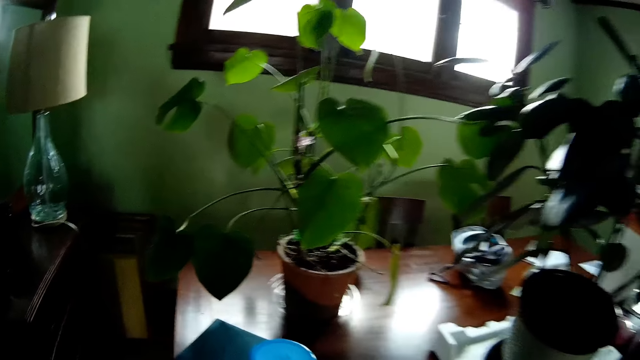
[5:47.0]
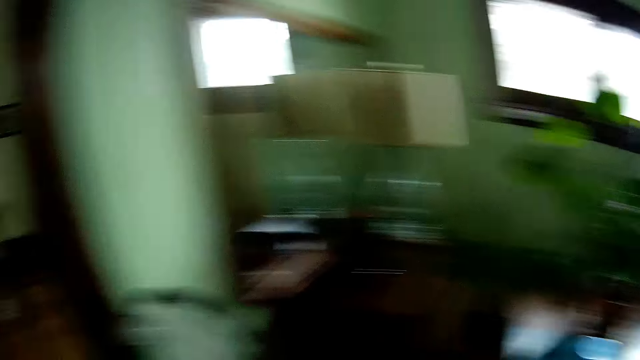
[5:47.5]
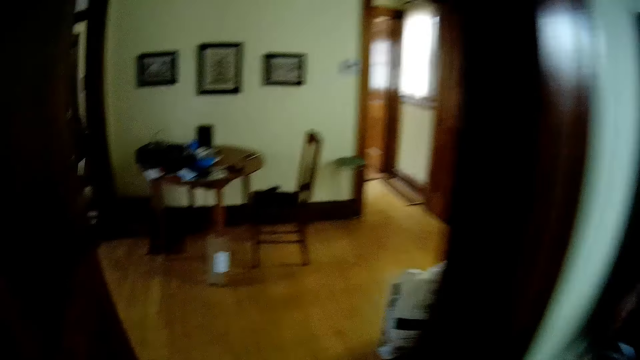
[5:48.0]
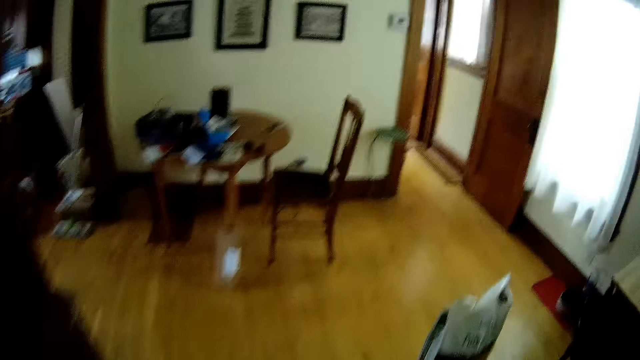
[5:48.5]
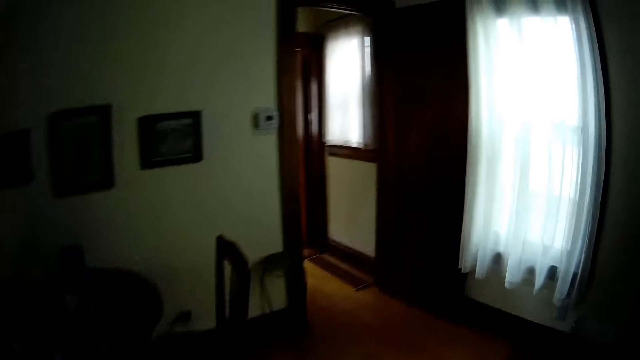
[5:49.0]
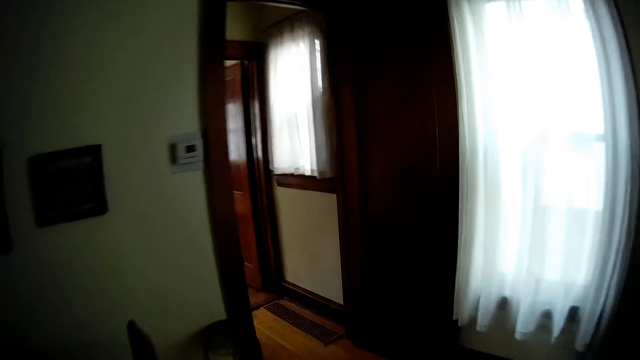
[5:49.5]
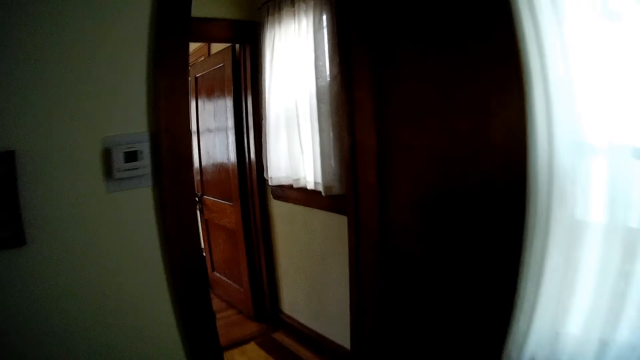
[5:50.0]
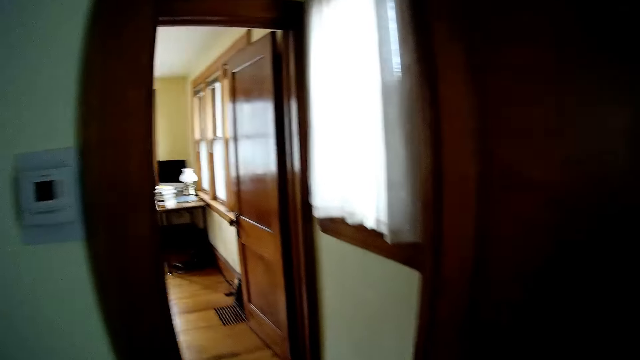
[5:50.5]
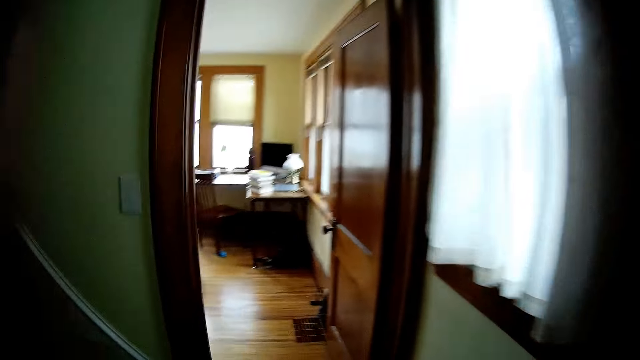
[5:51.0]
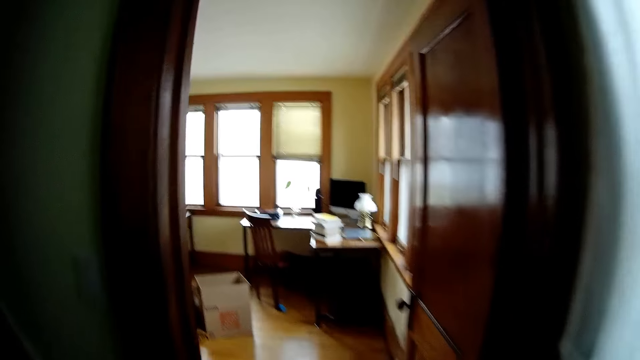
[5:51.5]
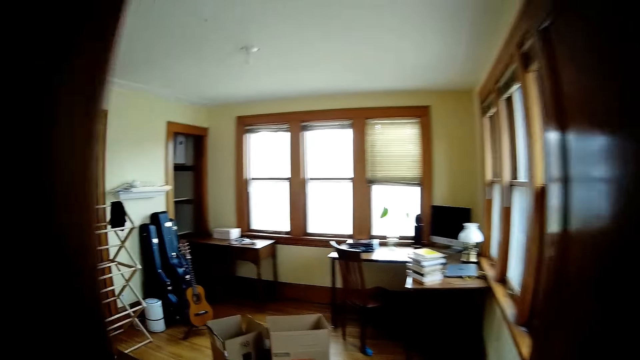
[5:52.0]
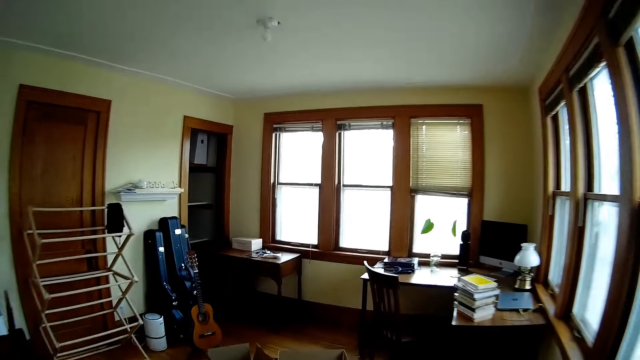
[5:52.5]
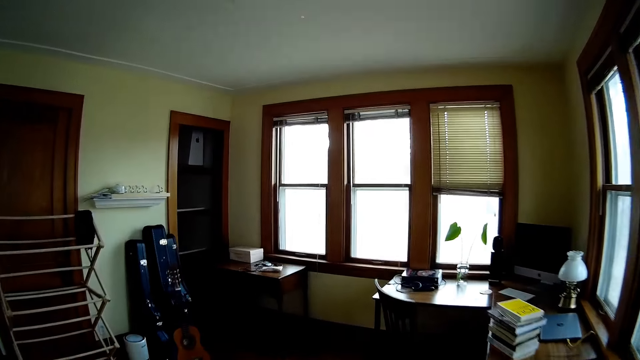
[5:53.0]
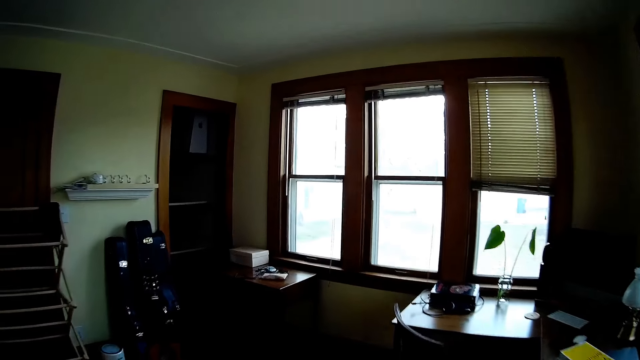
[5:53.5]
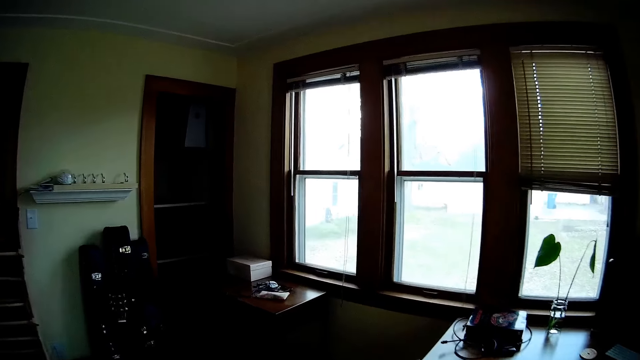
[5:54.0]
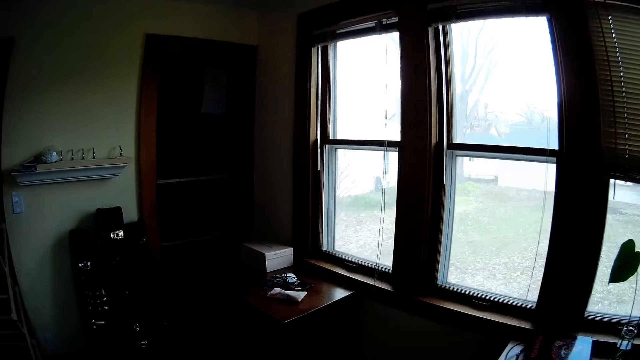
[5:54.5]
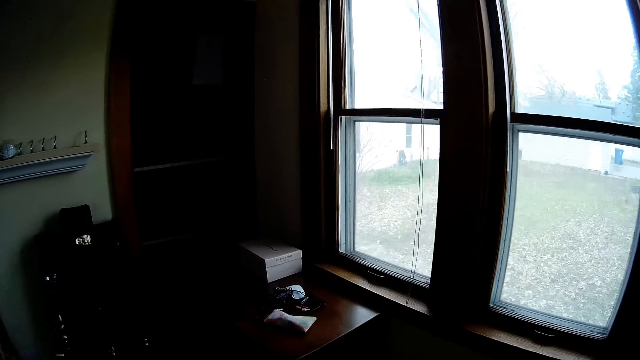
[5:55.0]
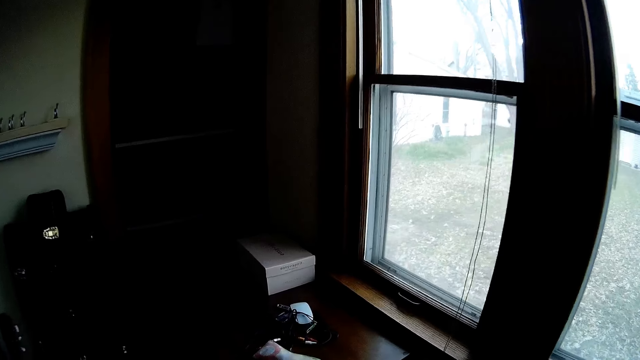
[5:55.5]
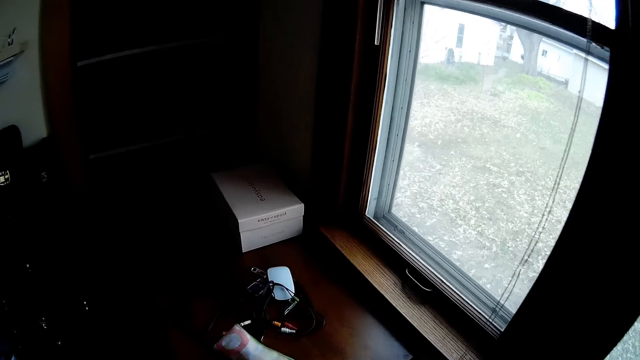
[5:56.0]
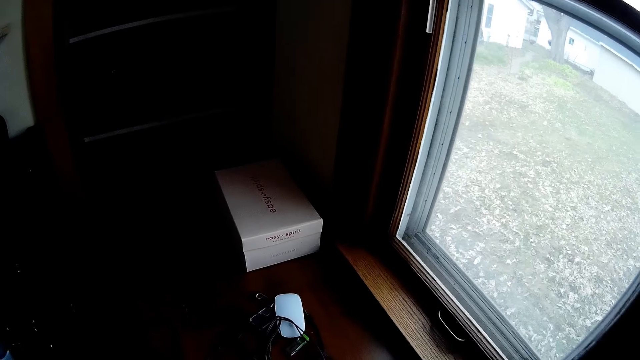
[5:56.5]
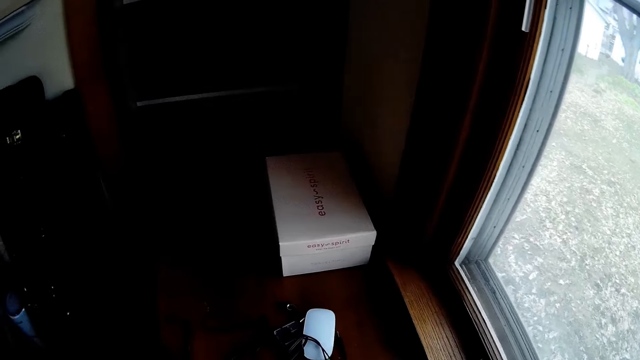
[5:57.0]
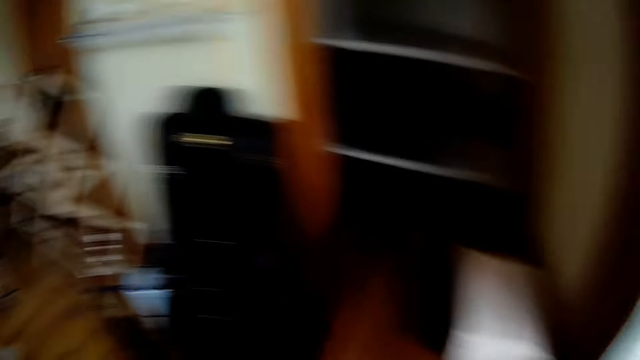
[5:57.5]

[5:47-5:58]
The camera wearer walks into the dining area. They walk into the study room.

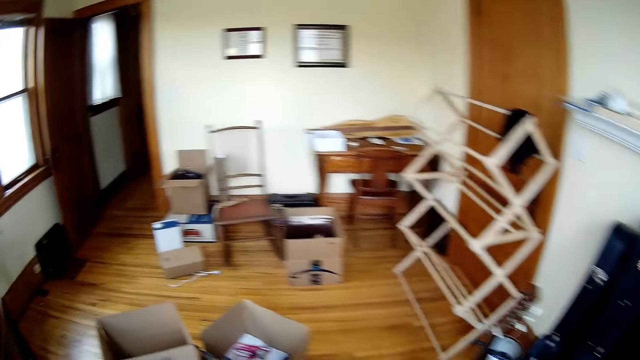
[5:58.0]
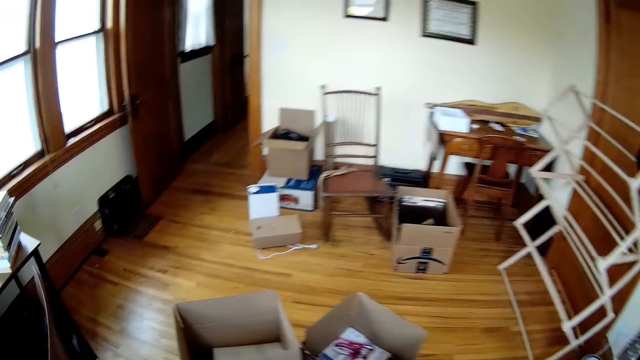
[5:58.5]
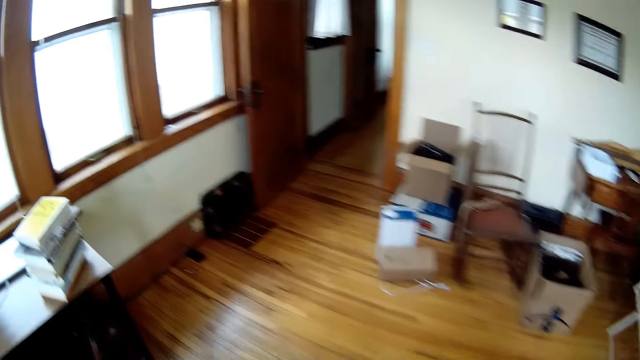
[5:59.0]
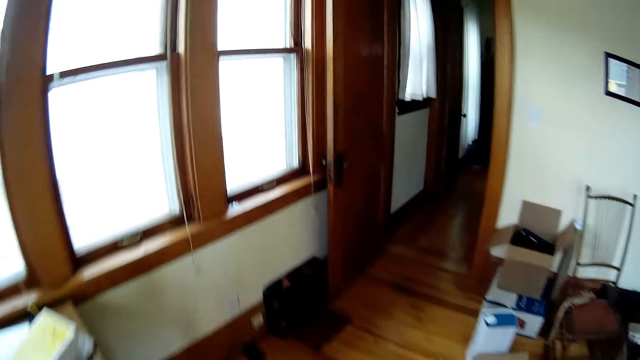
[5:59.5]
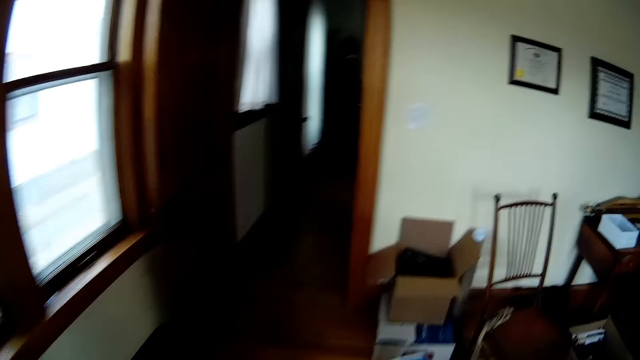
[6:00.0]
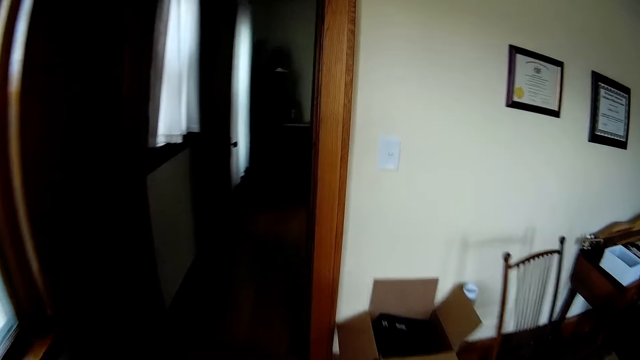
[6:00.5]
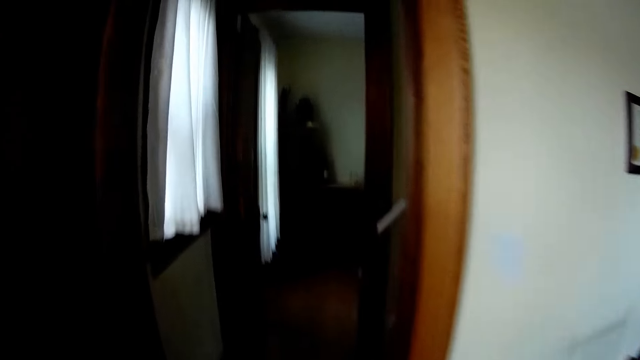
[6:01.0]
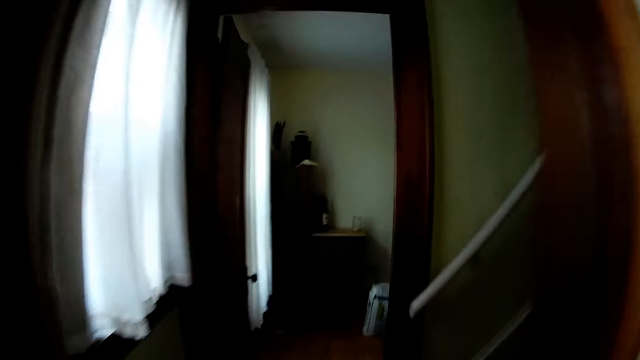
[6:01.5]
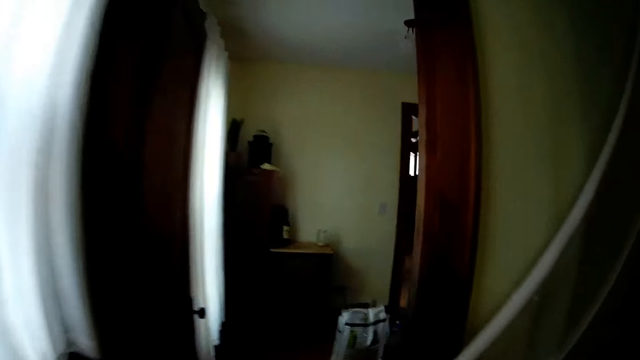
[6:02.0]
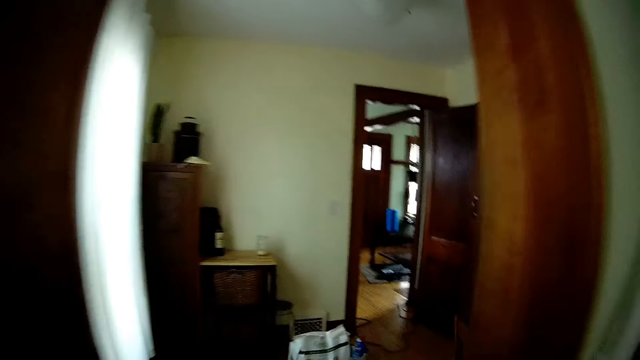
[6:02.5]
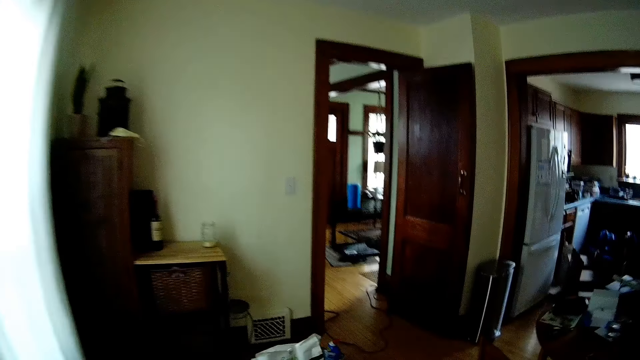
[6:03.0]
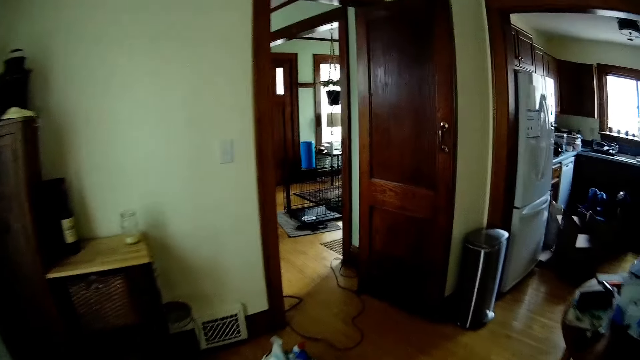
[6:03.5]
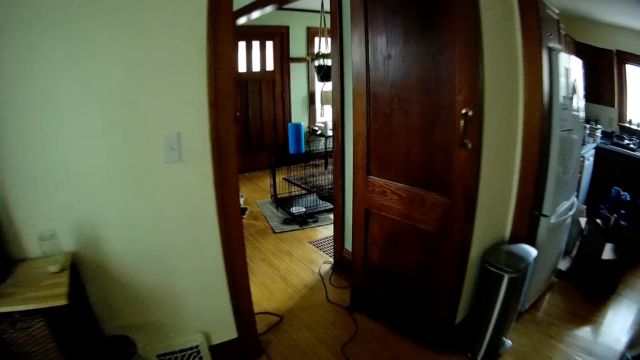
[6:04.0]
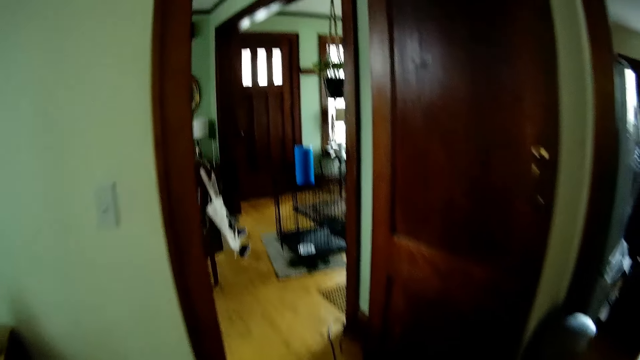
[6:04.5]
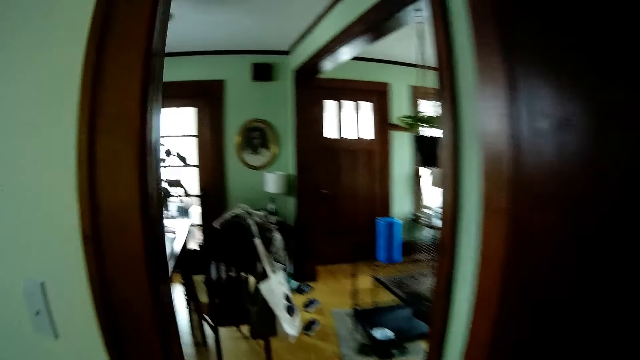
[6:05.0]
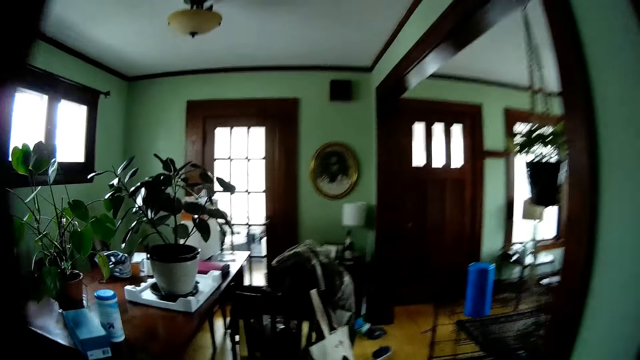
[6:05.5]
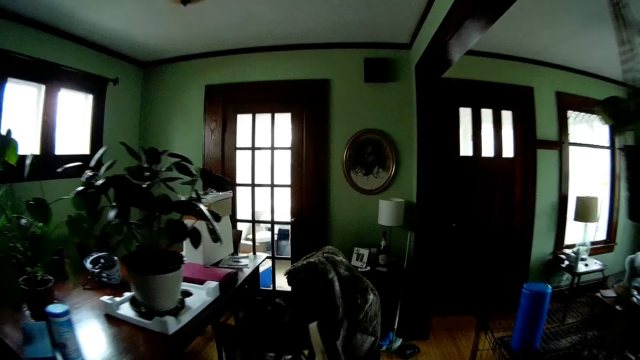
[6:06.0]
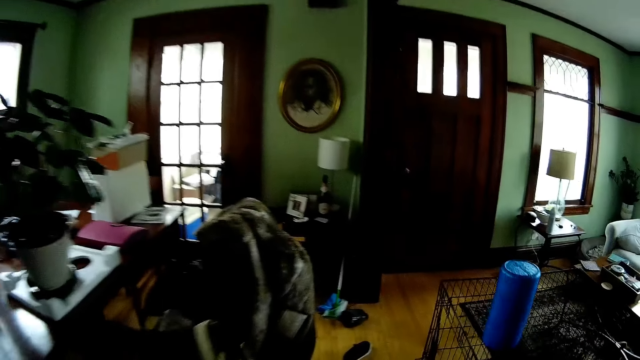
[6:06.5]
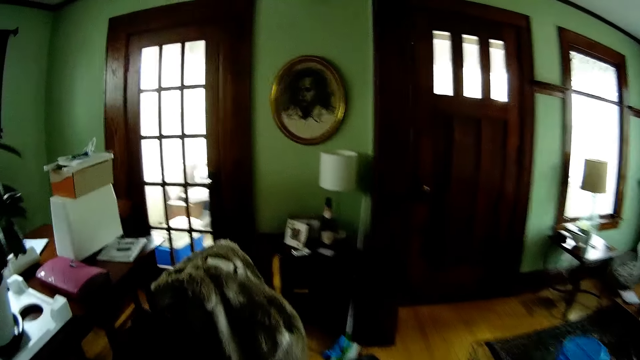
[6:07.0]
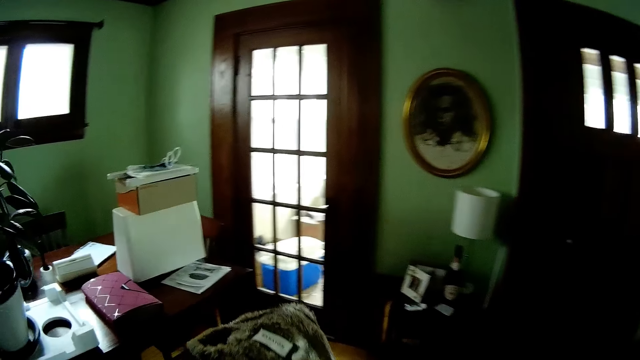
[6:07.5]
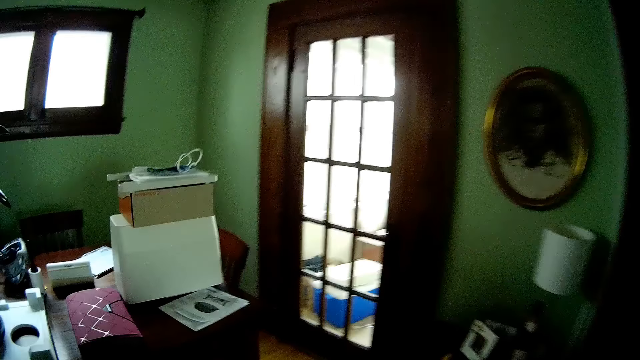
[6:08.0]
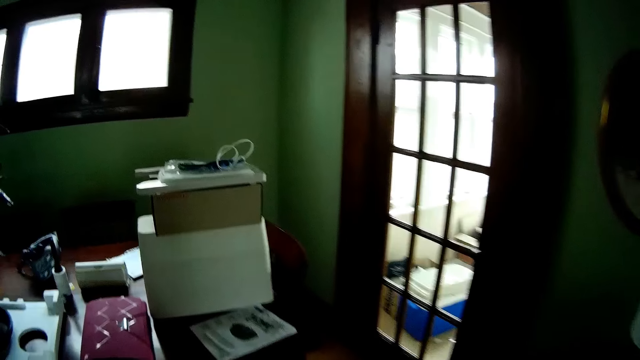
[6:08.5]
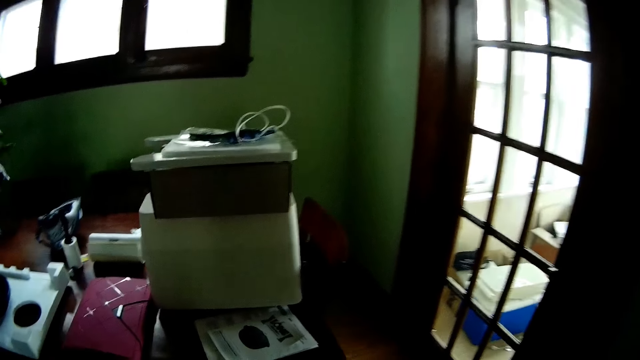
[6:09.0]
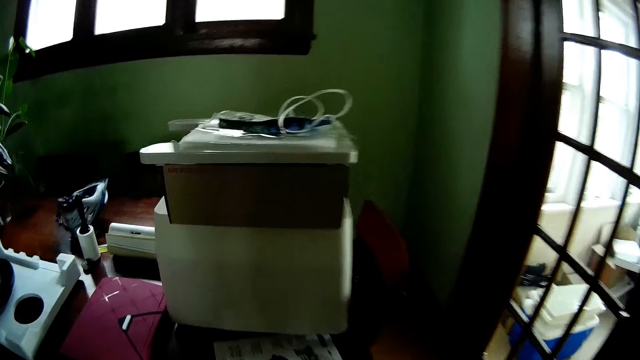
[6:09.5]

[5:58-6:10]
The camera wearer walks out of the study room. They walk into the dining area. They walk into the sitting room.
